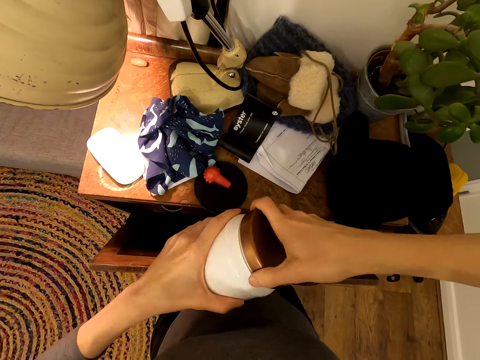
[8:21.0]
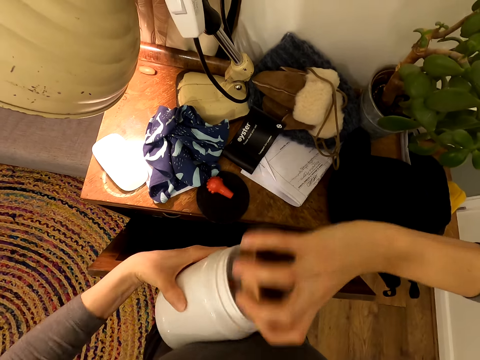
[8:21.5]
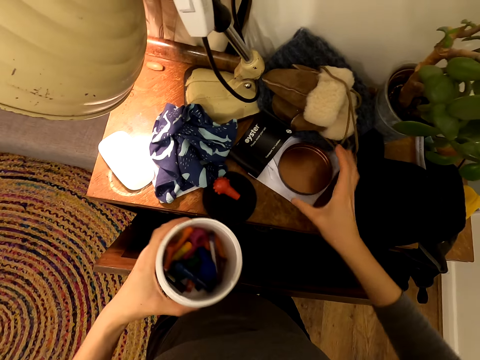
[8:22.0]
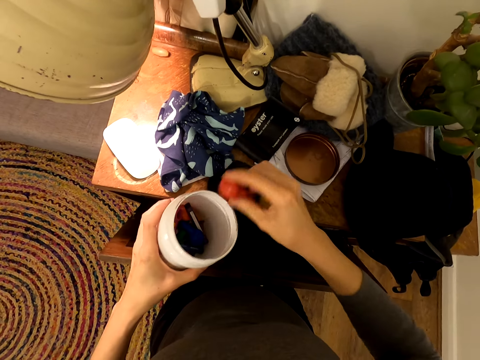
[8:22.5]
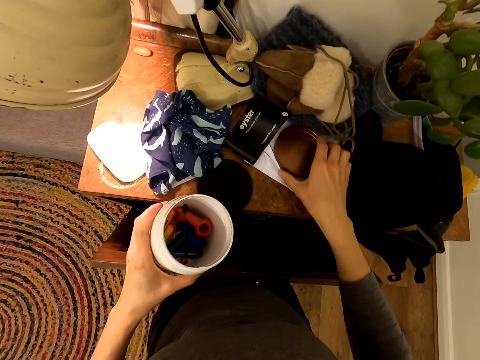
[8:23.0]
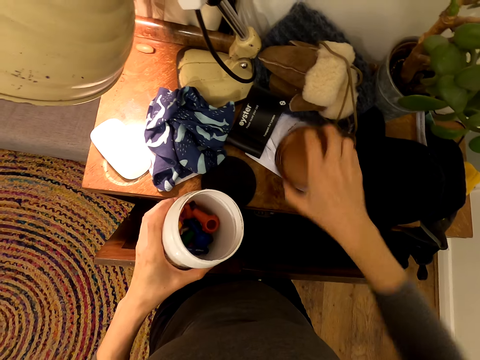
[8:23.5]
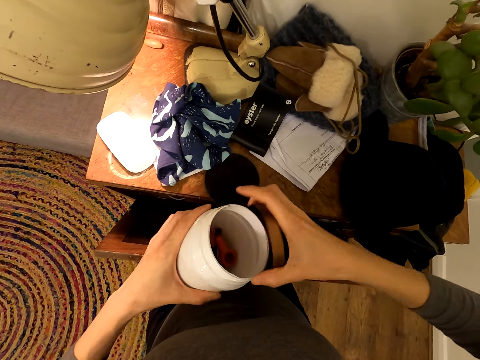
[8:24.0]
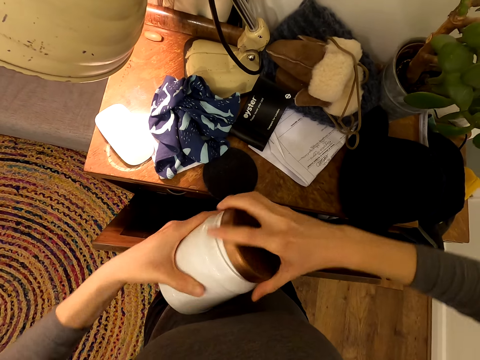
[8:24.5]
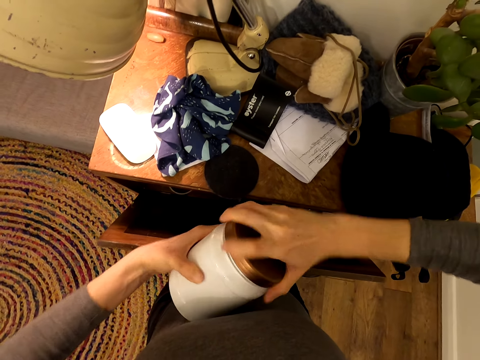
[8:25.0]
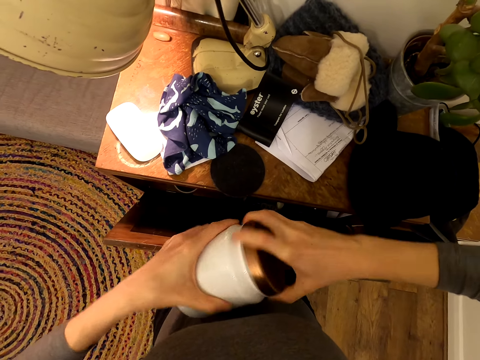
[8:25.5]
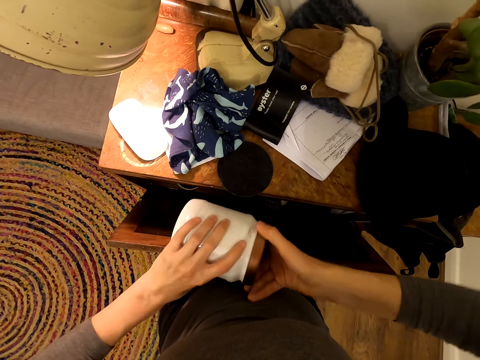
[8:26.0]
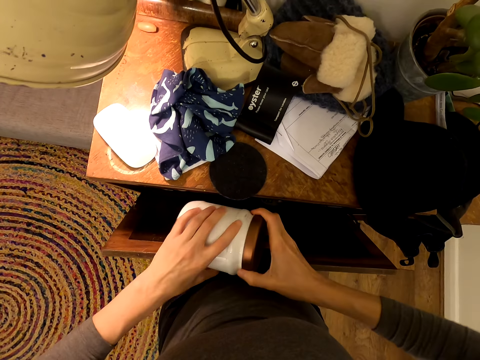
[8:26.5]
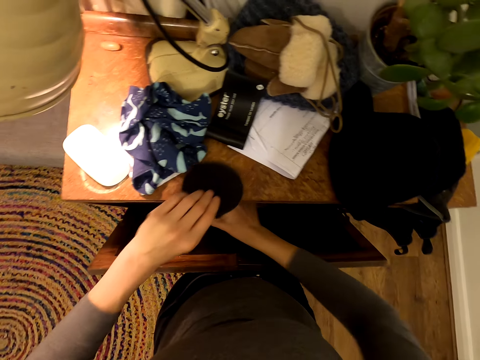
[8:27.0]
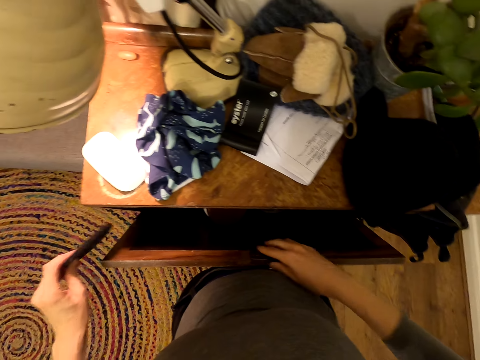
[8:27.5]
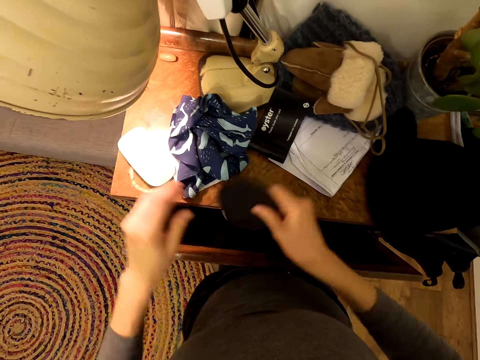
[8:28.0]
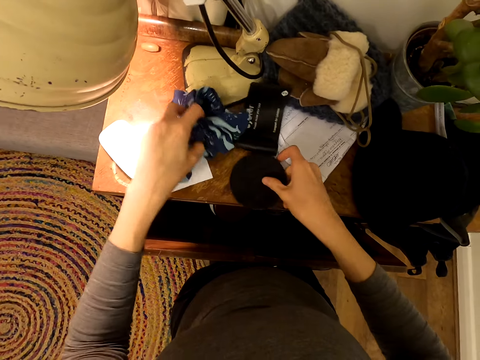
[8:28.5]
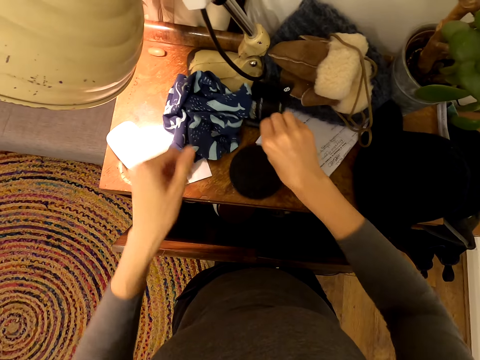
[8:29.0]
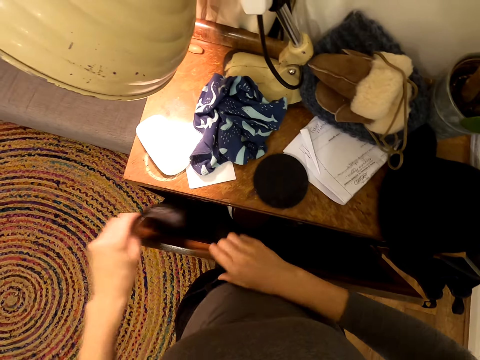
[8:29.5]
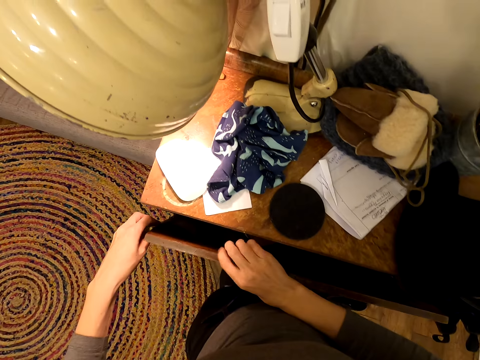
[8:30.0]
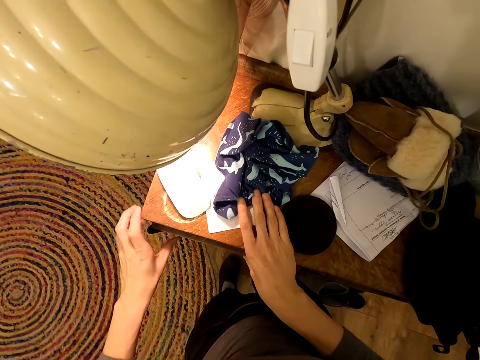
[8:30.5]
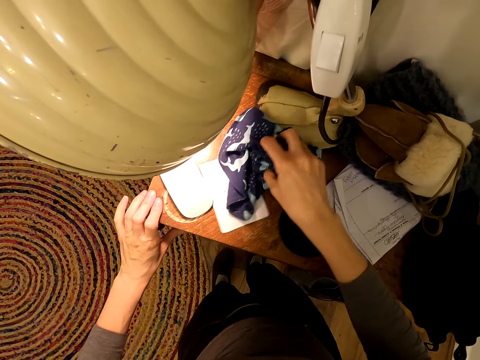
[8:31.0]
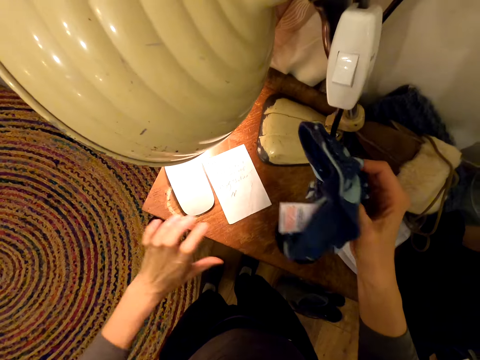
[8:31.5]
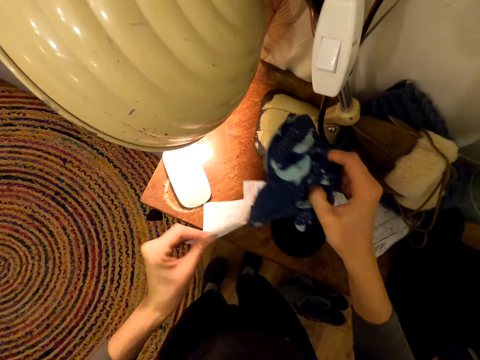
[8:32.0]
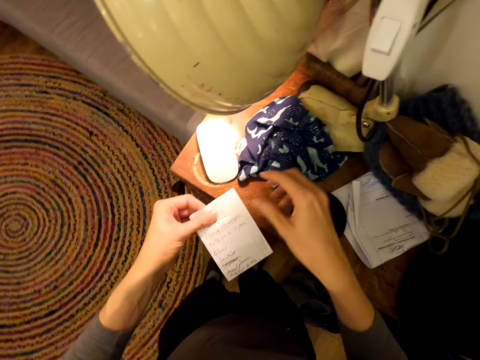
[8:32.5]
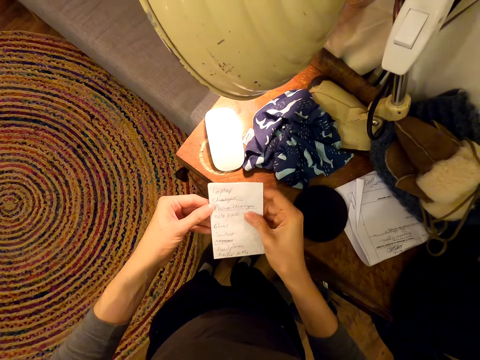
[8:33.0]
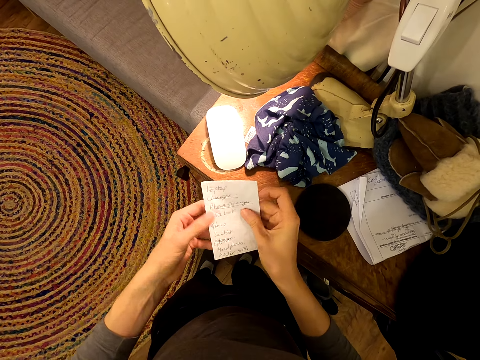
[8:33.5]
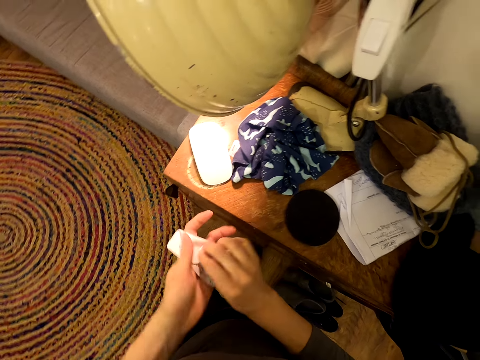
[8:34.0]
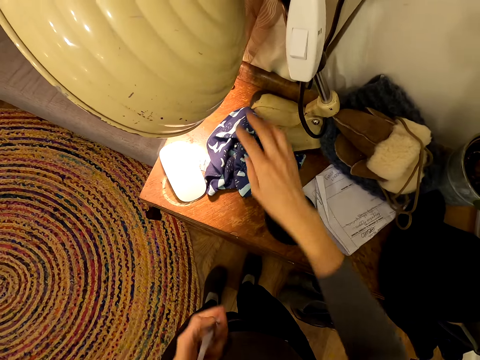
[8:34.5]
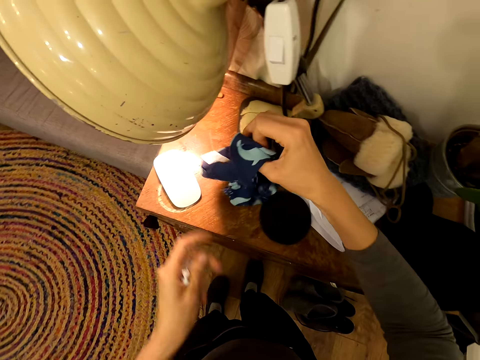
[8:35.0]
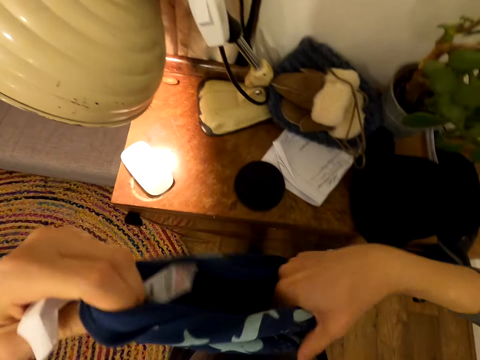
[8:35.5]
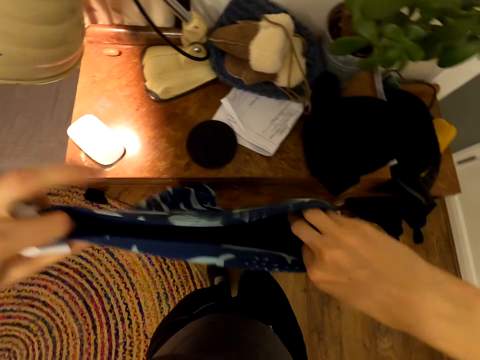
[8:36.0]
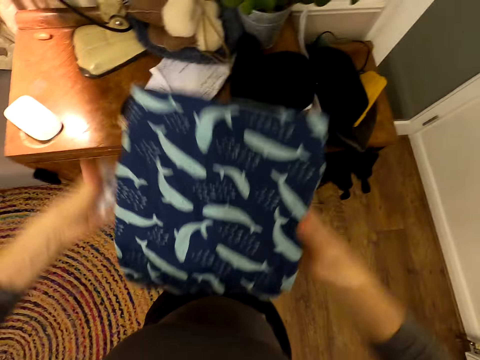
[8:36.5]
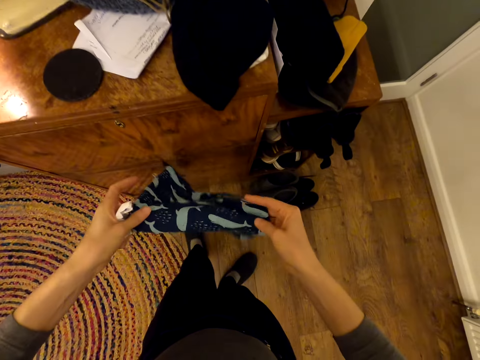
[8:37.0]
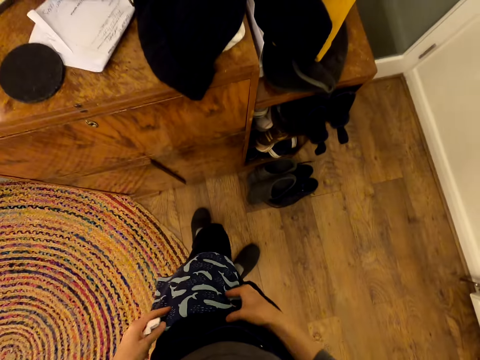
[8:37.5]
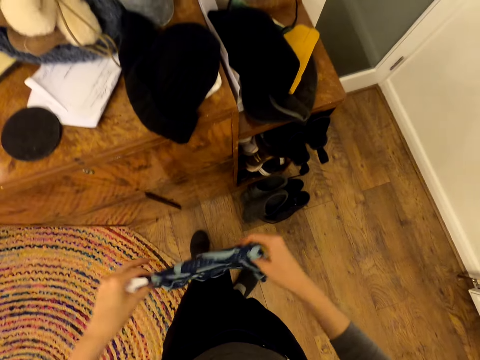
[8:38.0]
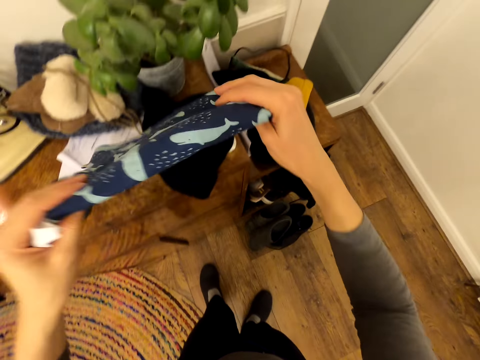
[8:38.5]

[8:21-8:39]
The camera wearer puts down the lid. They pick up the plastic and drop the plastic in the container. They pick up the lid. They close the container. They put the container in the drawer. They pick up an object. They hold the holder. They hold the holder with the other hand. They place the object on the cupboard. They hold the material. They hold the sticker. They pick up something. They place the sticker on the side of the drawer door. They close the drawer. They hold the material. They pick up a cloth. They pick up a written paper. They hold the paper. They put the cloth on the cupboard. They read the written paper. They fold the paper. They hold the material. They pick up the cloth. They fold the cloth.

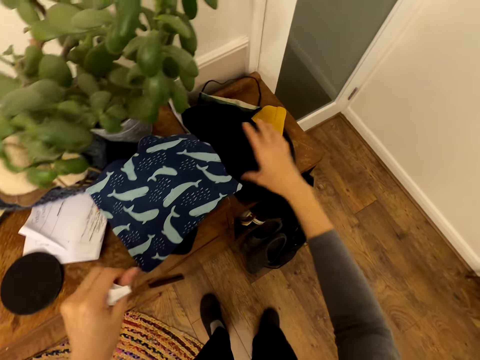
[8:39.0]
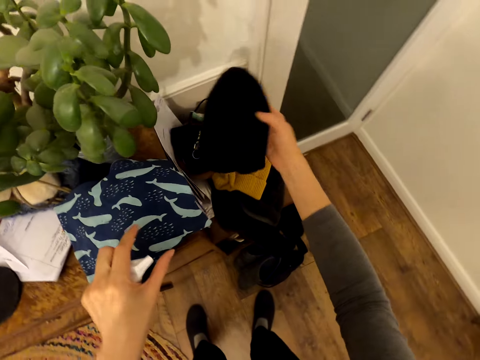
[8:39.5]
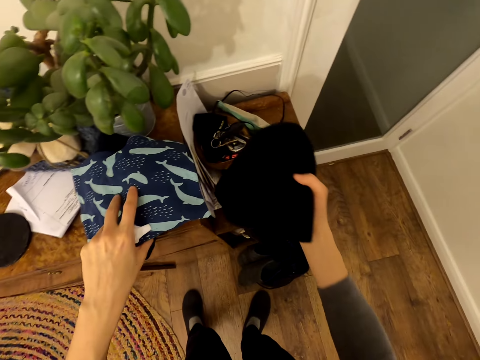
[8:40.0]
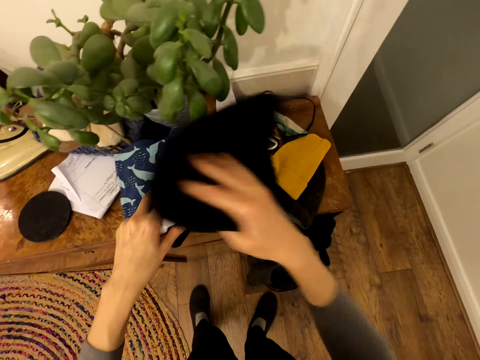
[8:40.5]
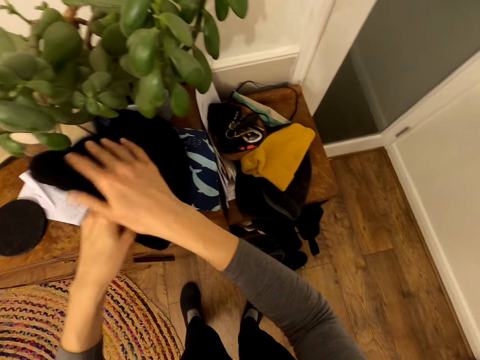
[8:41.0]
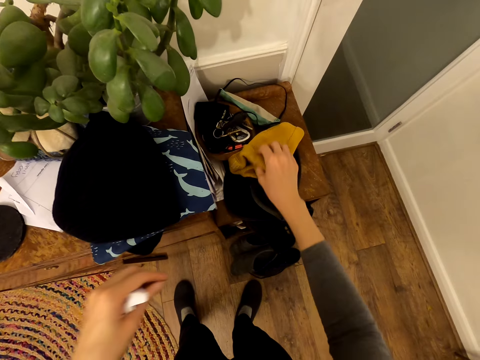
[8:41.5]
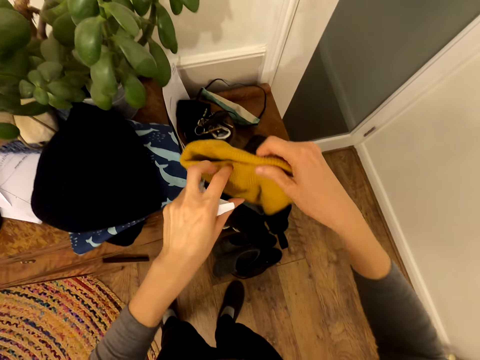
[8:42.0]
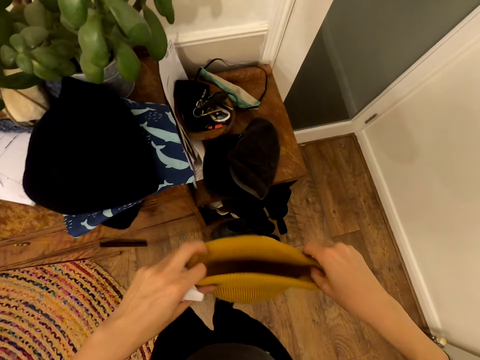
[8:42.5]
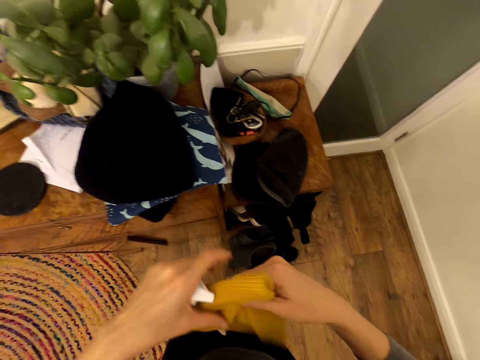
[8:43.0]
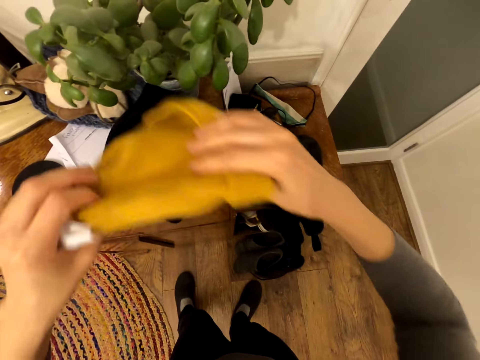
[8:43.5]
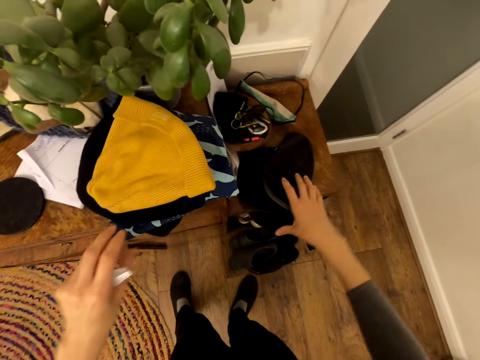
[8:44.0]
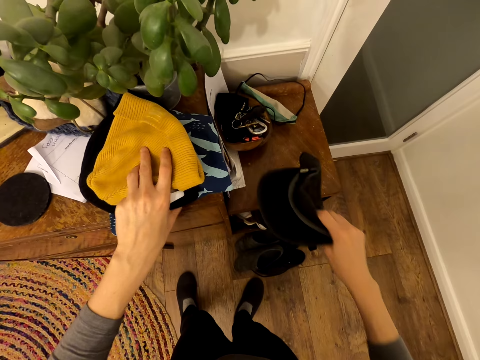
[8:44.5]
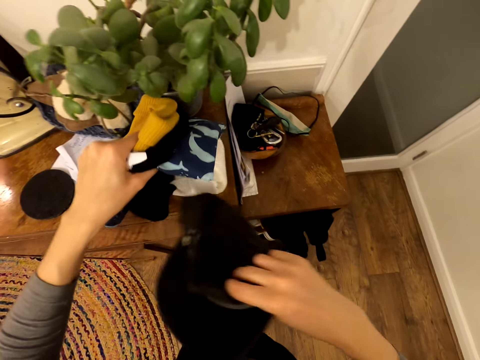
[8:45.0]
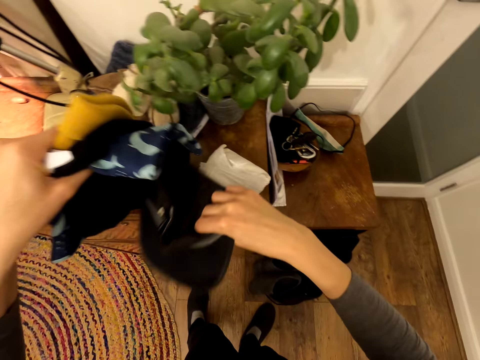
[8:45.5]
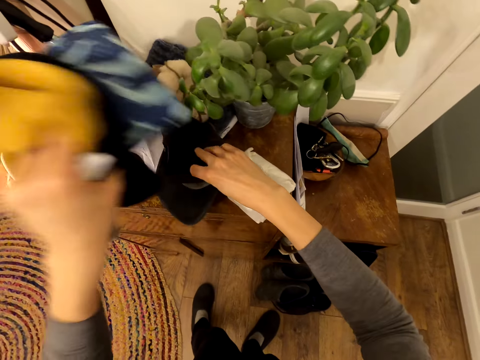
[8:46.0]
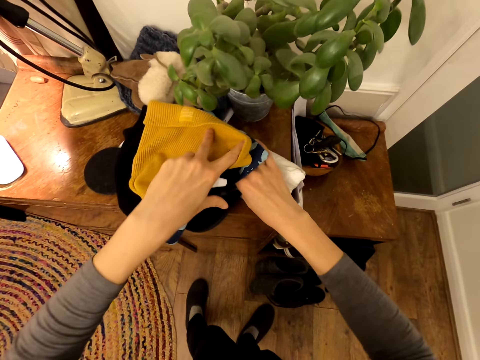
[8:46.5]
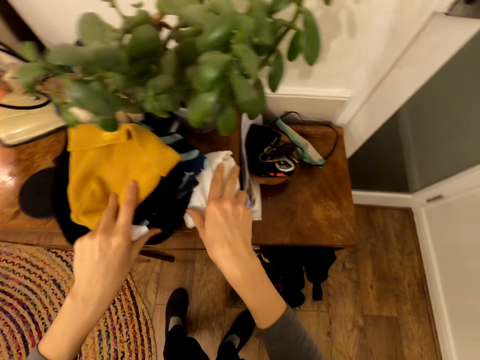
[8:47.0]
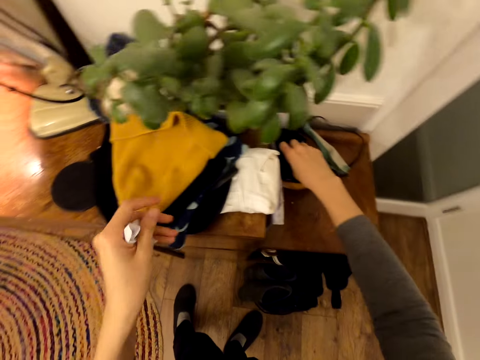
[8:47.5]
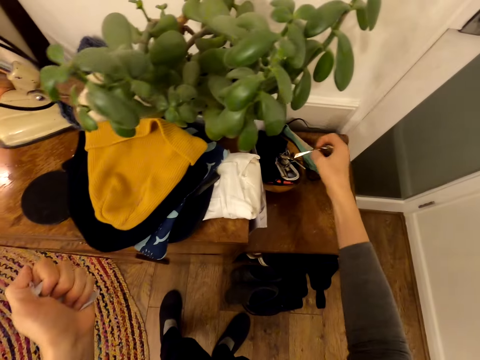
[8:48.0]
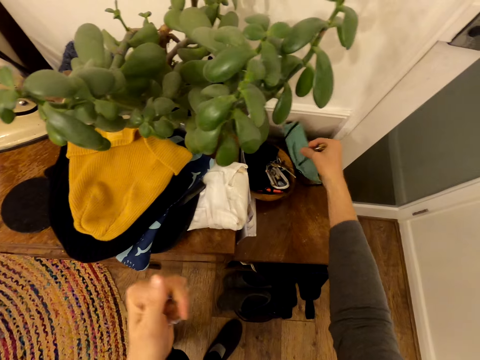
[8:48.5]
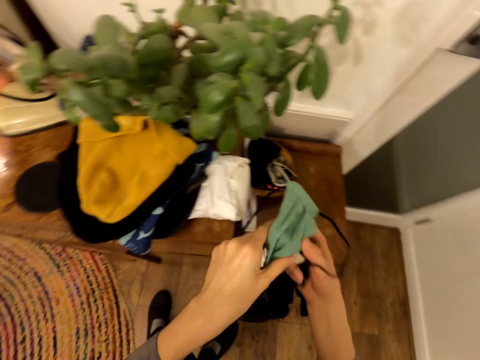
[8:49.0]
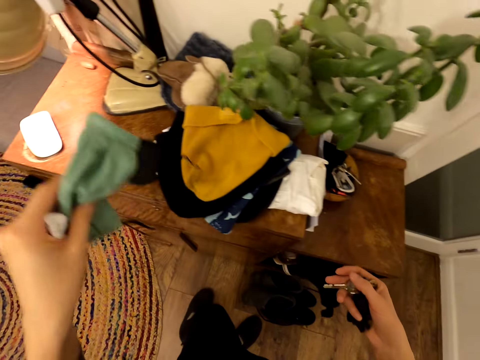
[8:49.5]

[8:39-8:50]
The camera wearer throws the cloth on the cupboard. They pick up a marvin. They hold the cloth. They place the marvin on top of the cloth. They pick up a marvin. They hold the cloth. They place the marvin on top of another marvin. They pick up a cap. They hold the cloth. They lift up the clothes. They put the cap on the cupboard. They put the clothes on the cap. They pick up keys. They pick up a mask. They hold the mask.
